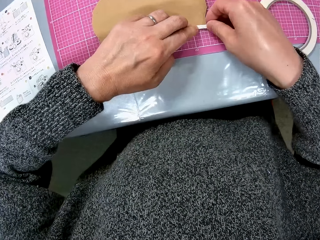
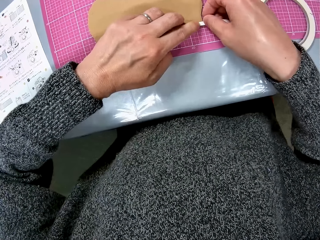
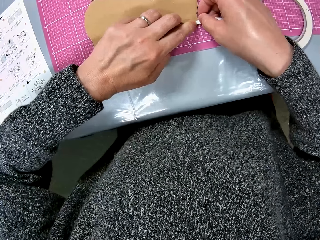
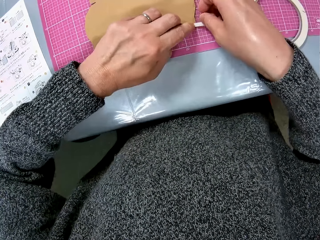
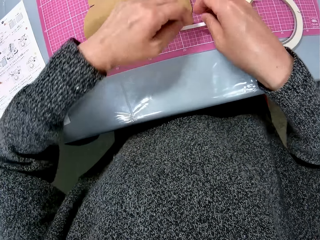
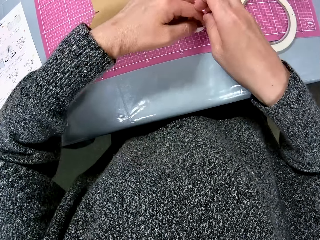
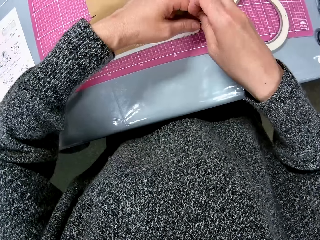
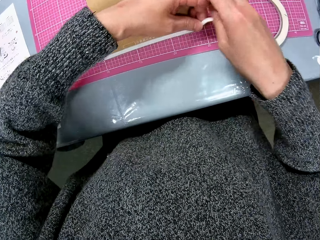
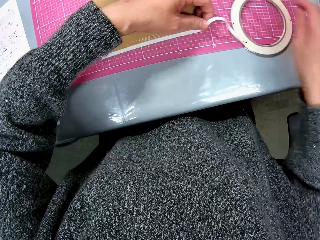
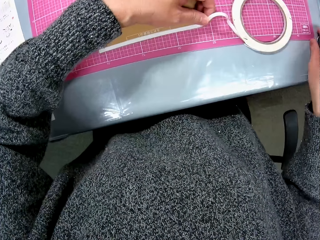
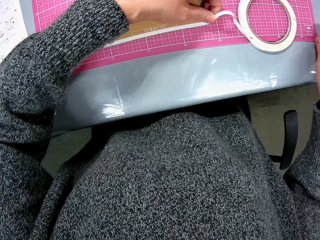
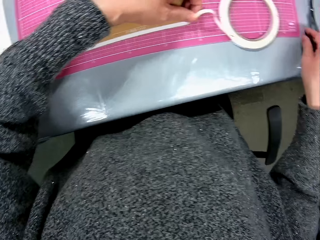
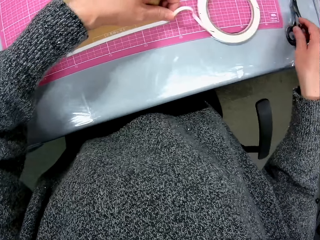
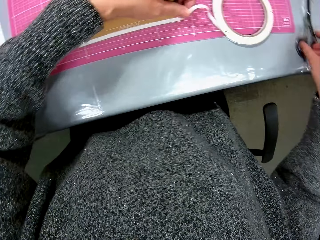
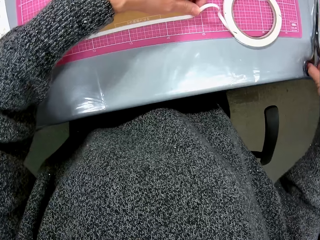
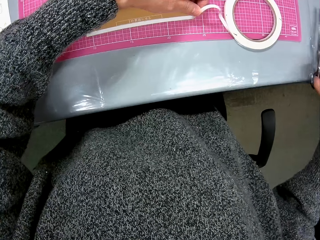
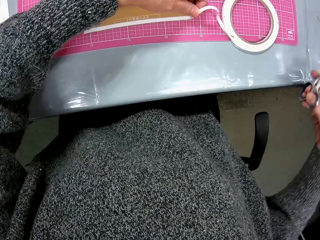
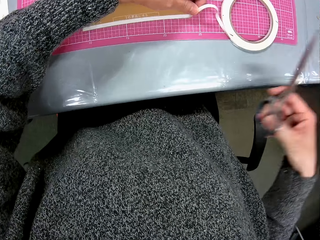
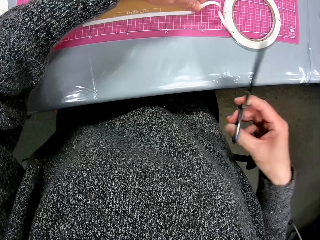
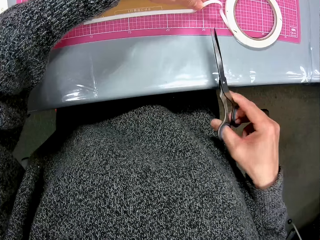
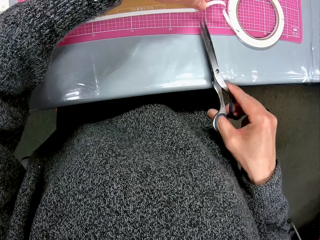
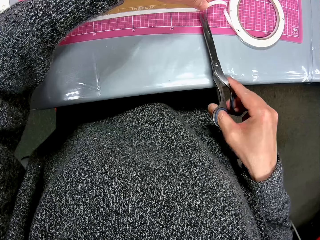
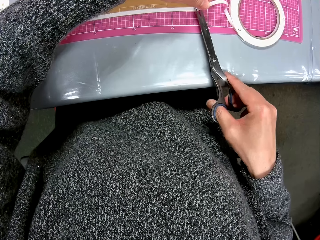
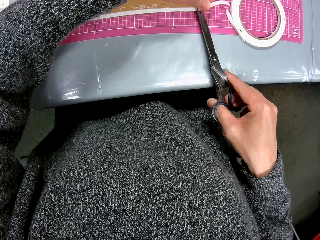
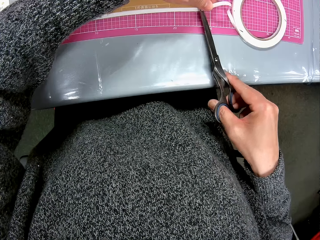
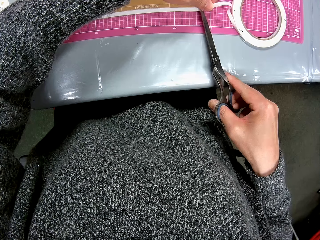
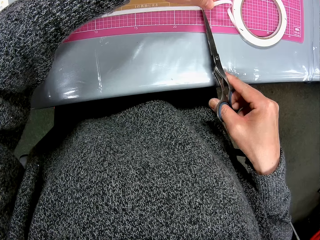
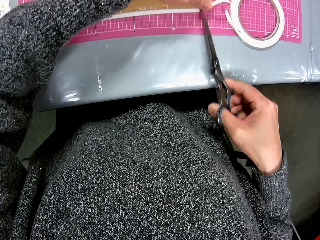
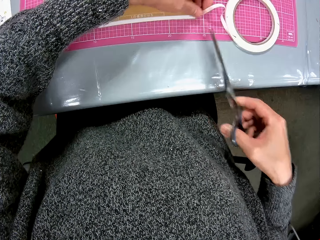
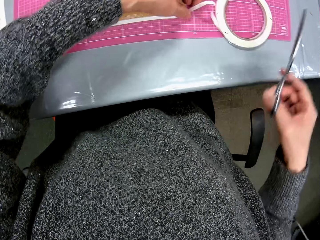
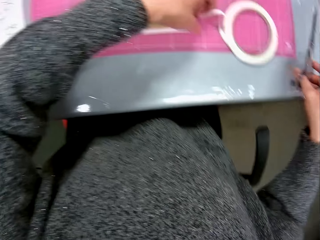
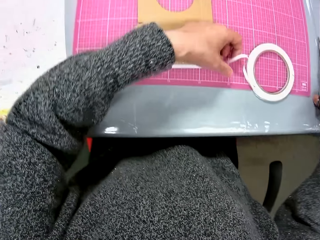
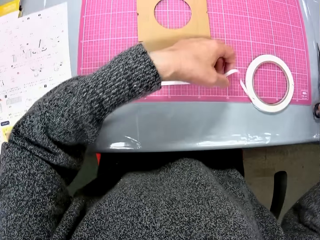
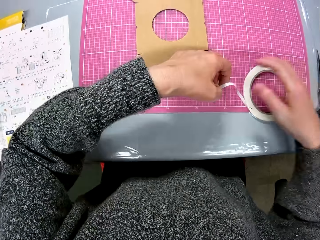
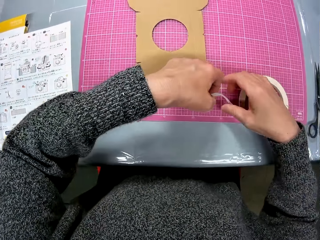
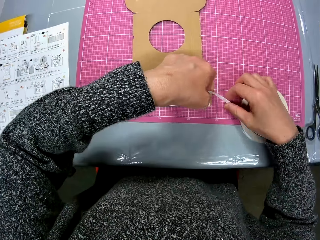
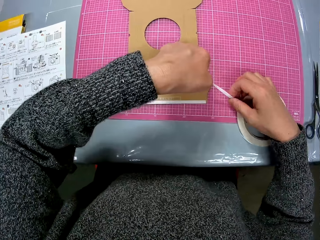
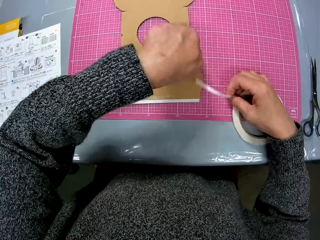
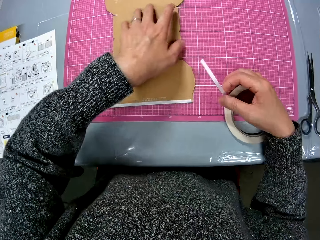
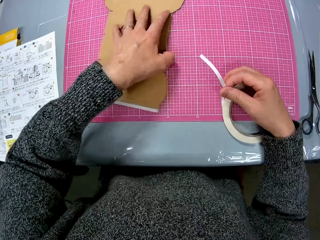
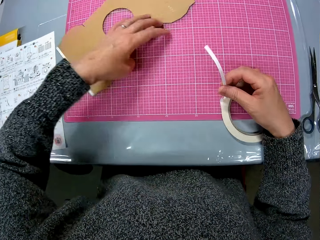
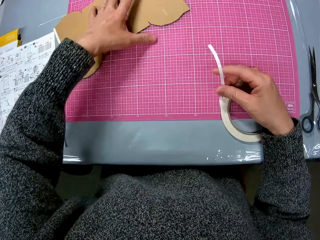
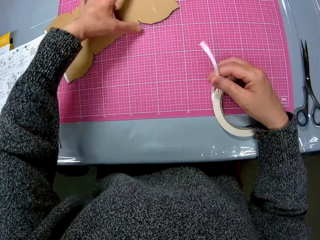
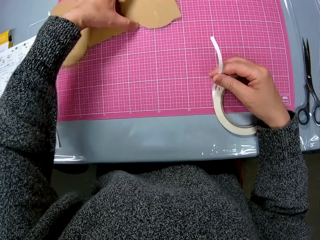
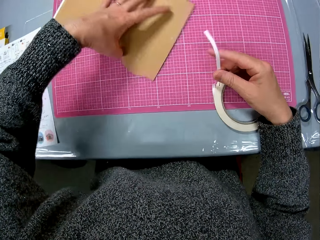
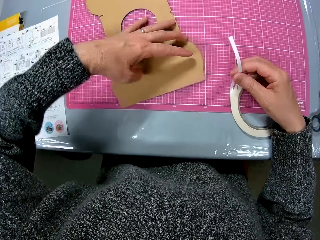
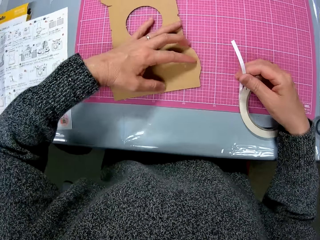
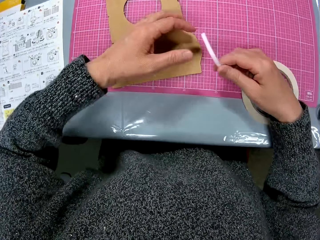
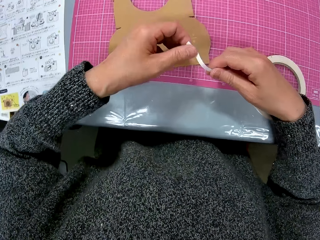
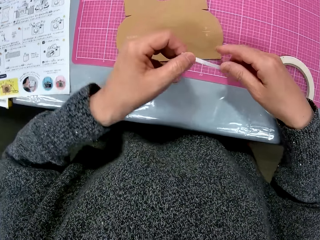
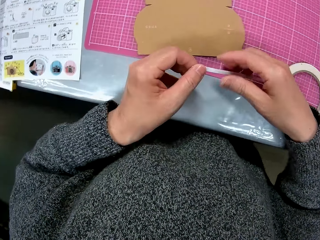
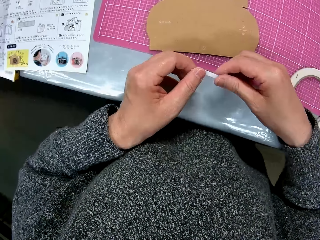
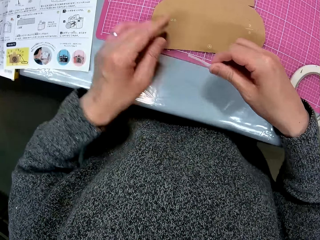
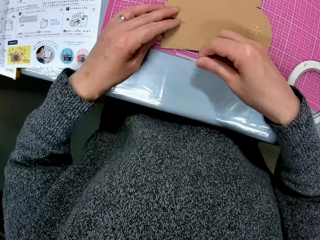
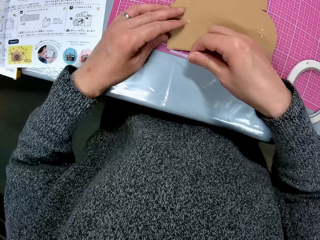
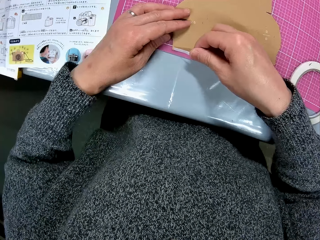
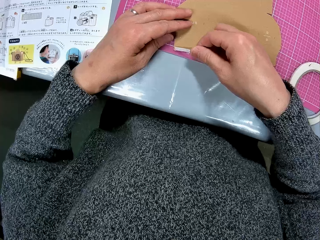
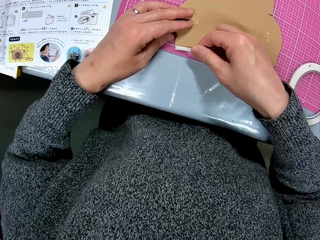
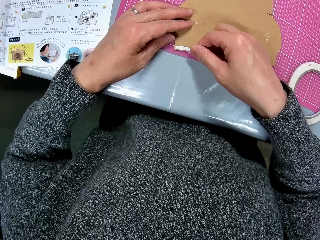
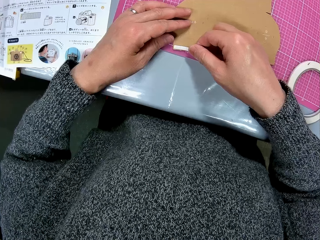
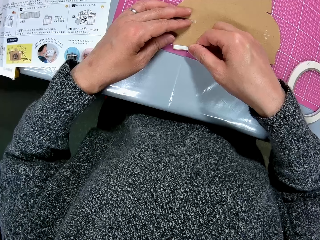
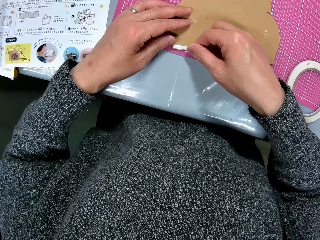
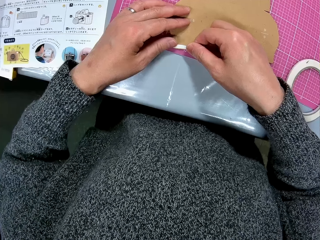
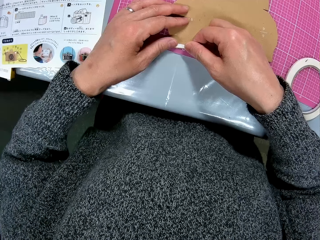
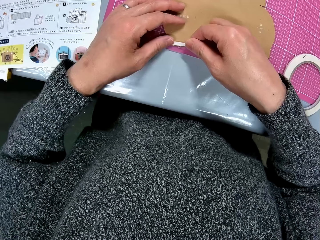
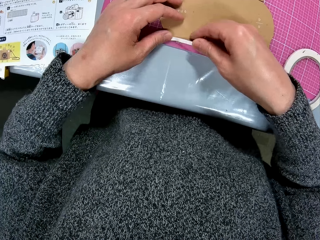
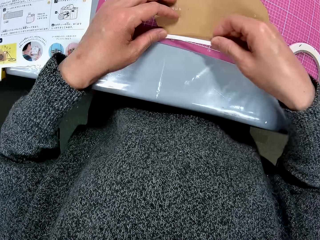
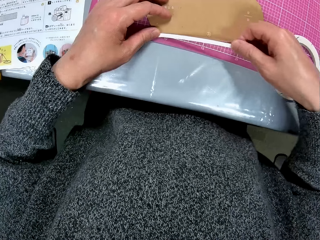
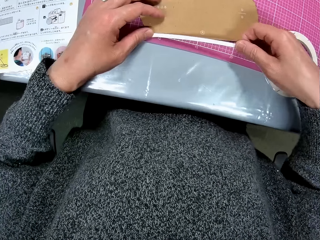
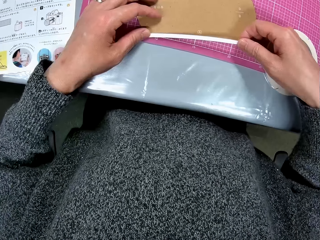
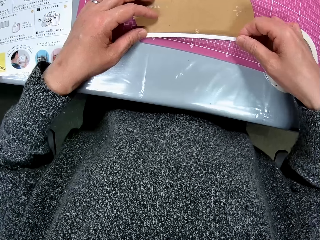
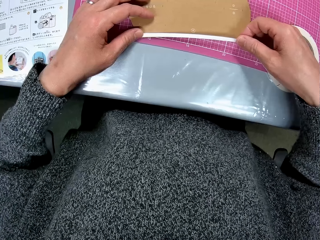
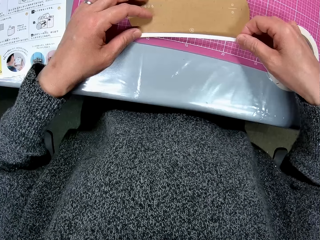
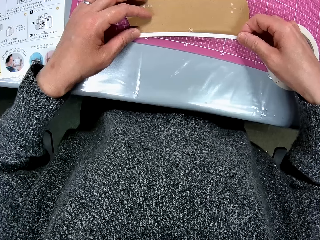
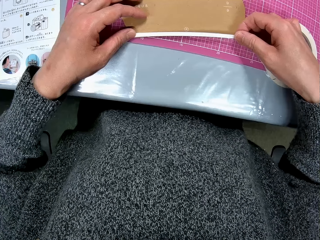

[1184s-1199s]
The camera wearer picks up a pair of scissors from the table with her right hand. She cuts the cello tape with the scissors. She drops the scissors on the table with her right hand. She holds the tape. She adjusts the cardboard paper on the table with her left hand. She rotates the cardboard paper. She holds the tape on the fingers. She tapes the cardboard paper on the table with her two hands.

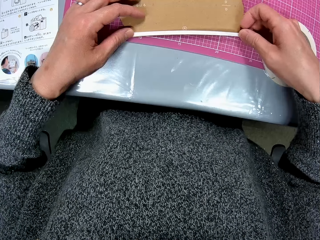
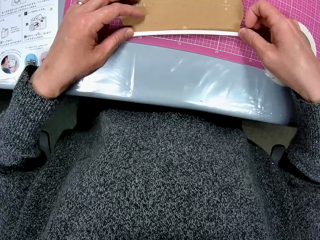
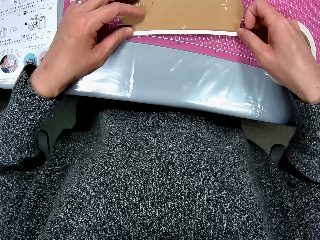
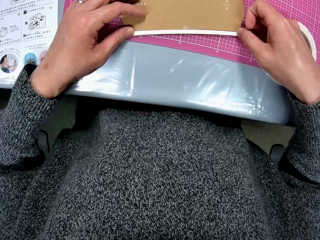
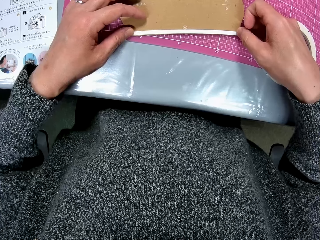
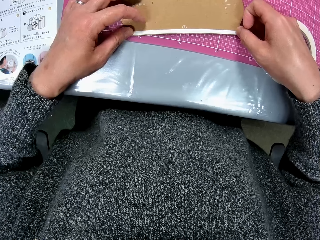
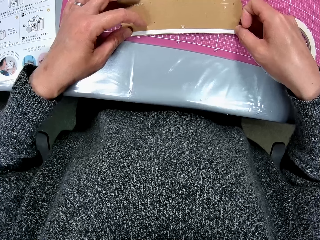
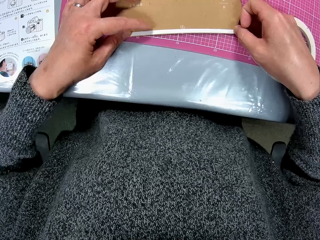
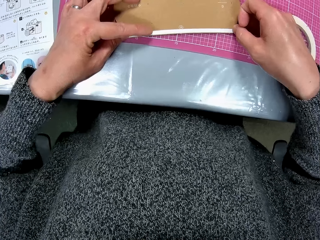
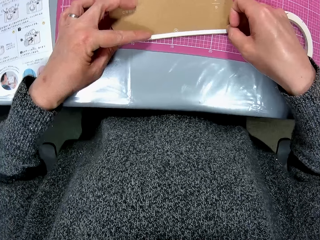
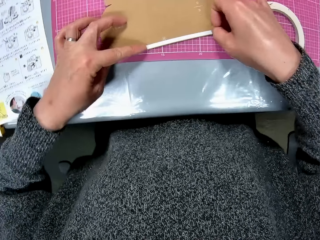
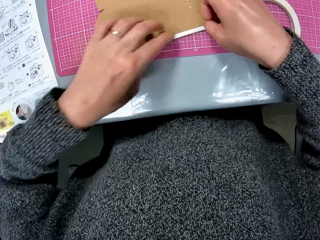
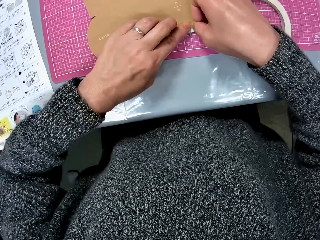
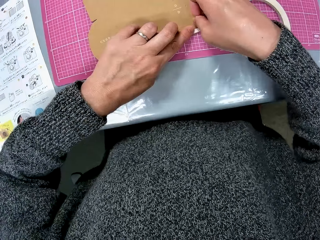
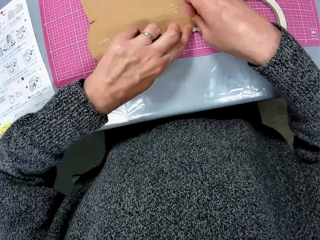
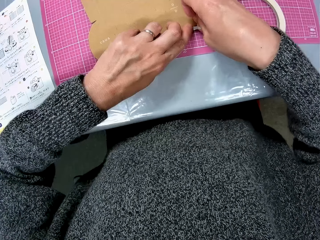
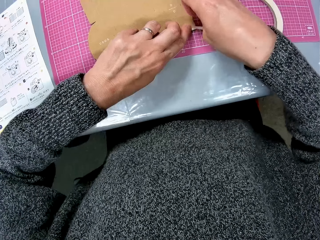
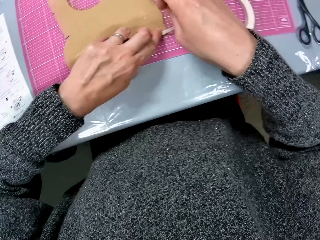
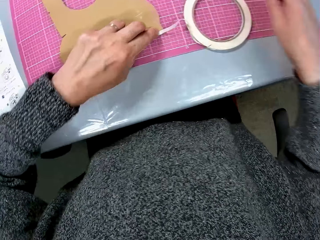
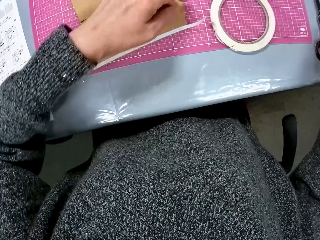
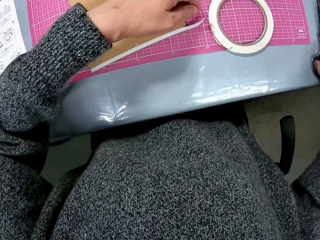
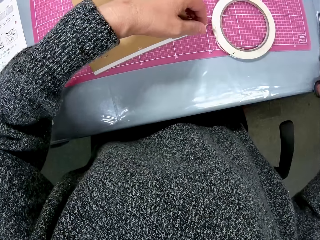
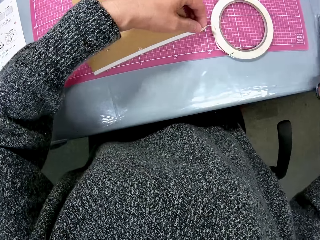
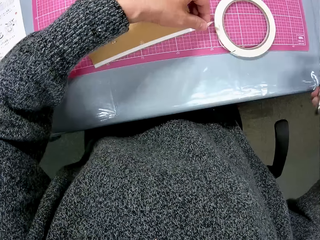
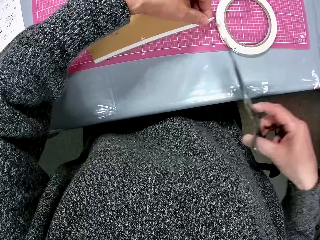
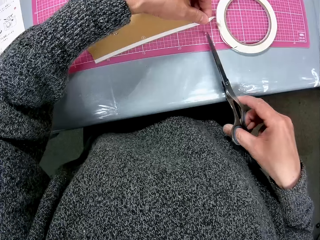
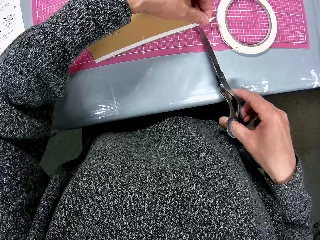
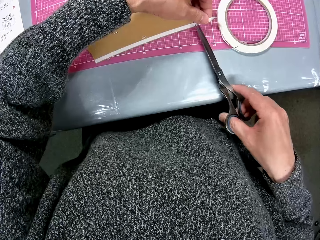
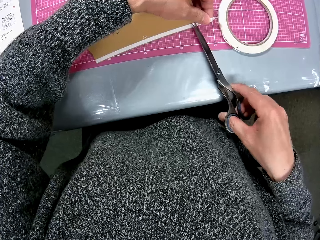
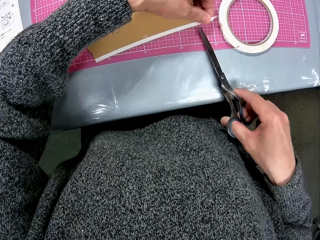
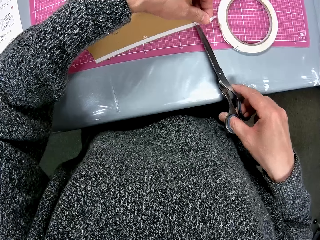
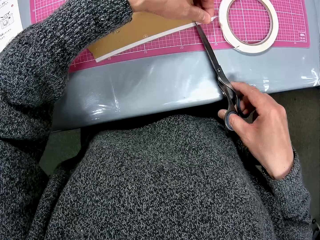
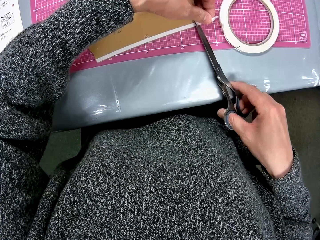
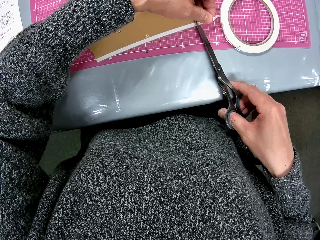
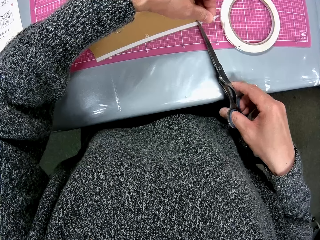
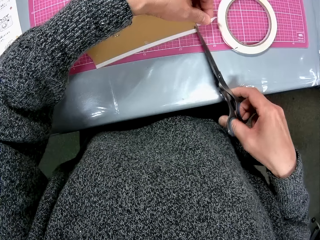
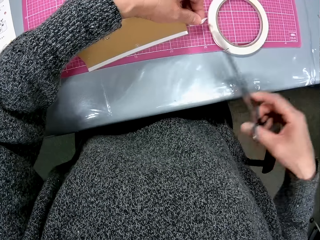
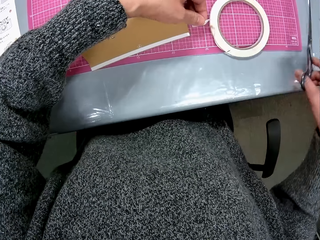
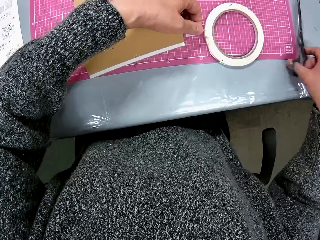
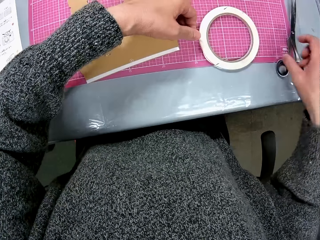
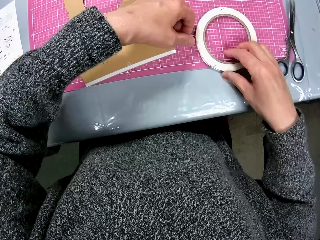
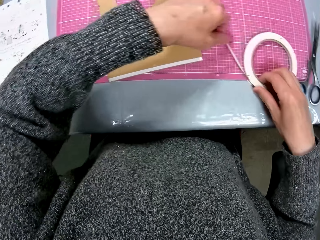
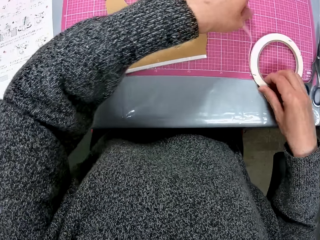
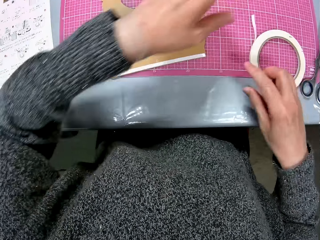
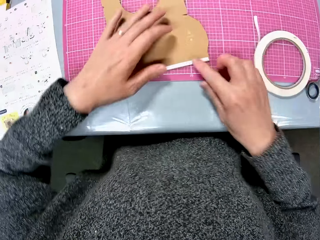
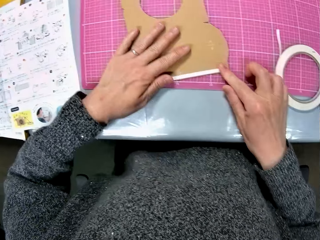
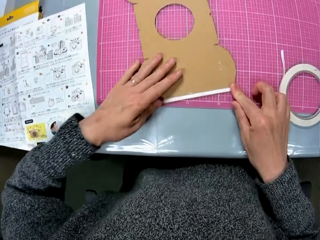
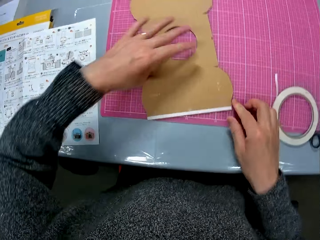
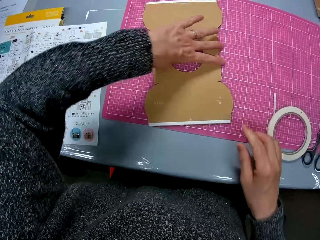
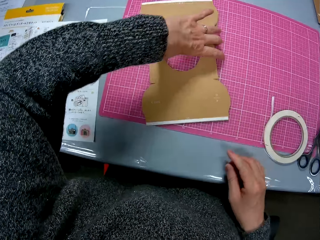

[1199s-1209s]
The camera wearer picks up the scissors from the table with her right hand. She cuts the cello tape with the scissors. She drops the scissors on the table with her right hand. She closes the tape. She presses the cello tape on the paper with her two hands. She holds the cardboard.
